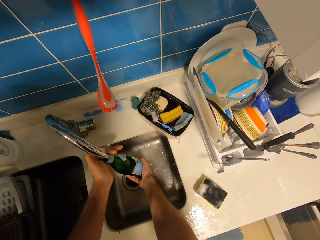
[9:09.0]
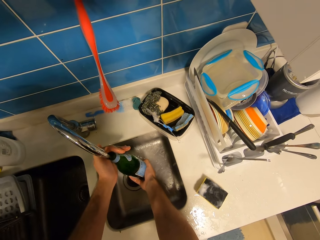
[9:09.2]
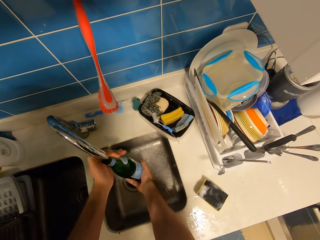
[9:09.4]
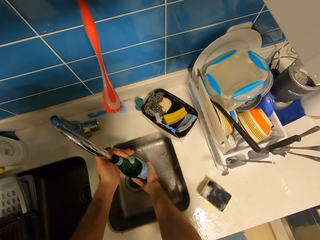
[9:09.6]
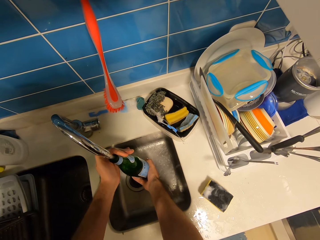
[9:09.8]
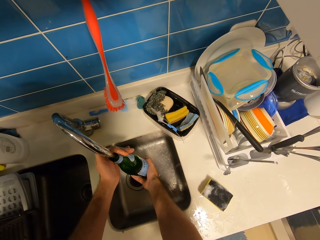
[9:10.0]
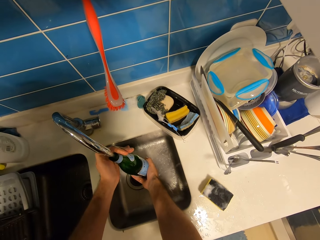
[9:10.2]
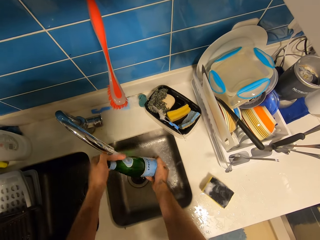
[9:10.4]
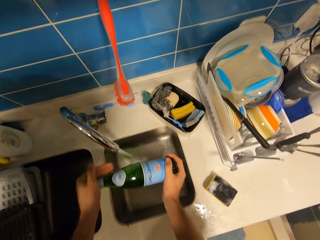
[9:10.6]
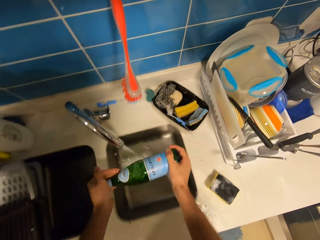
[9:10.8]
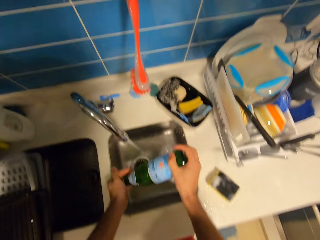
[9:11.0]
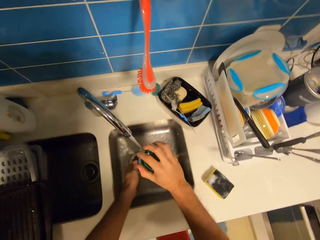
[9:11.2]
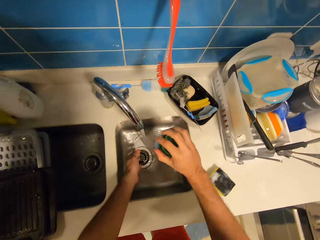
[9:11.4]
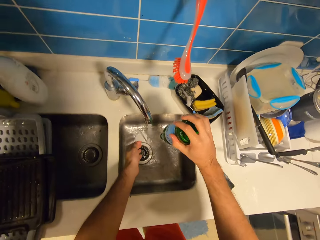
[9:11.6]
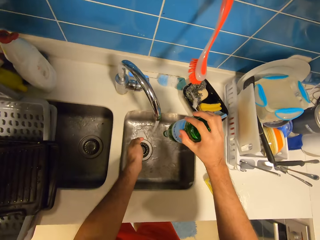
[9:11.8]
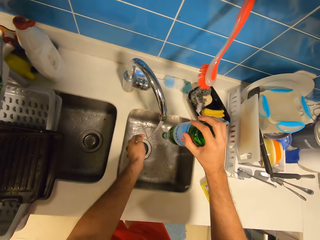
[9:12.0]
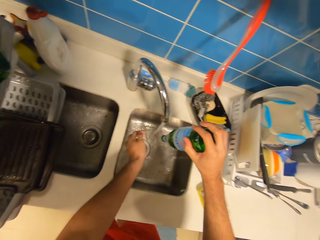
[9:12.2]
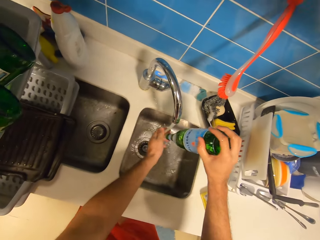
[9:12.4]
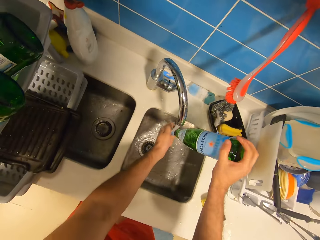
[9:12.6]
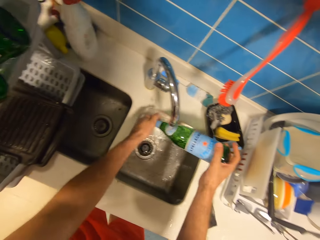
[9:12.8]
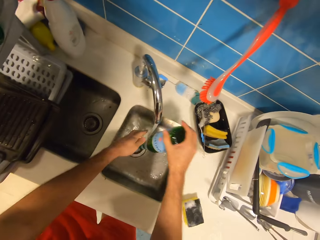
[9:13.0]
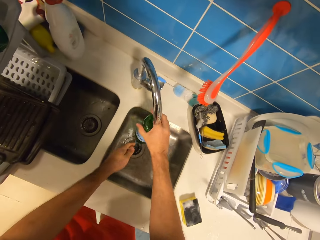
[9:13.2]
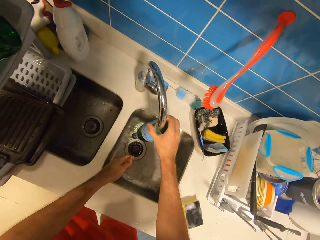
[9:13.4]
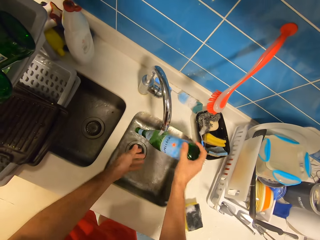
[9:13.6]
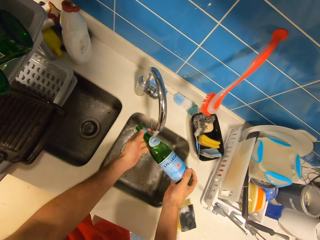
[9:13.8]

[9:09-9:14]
The camera wearer shakes the bottle with both hands. They pour the water in the bottle into the sink. They rinse the bottle under the tap.

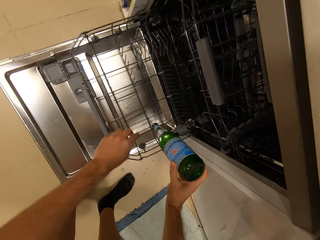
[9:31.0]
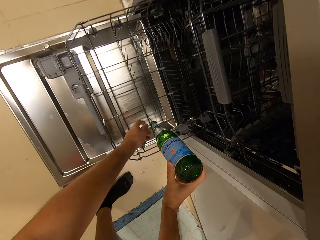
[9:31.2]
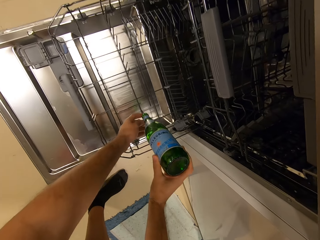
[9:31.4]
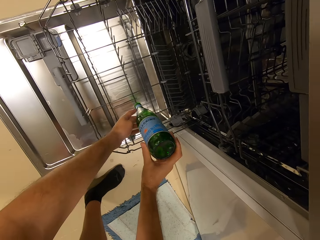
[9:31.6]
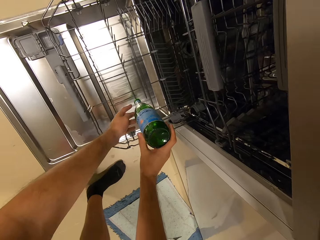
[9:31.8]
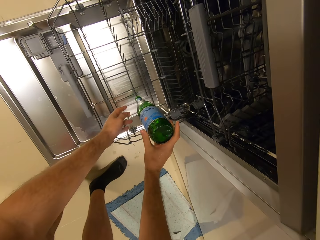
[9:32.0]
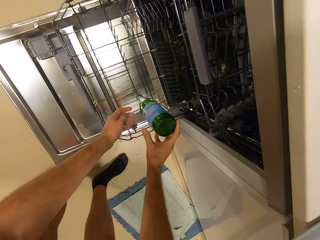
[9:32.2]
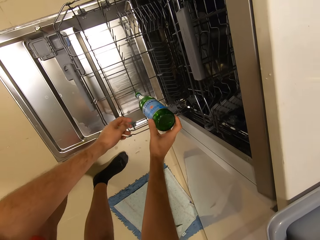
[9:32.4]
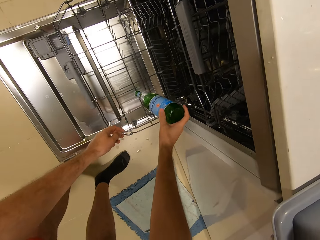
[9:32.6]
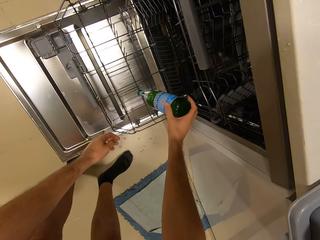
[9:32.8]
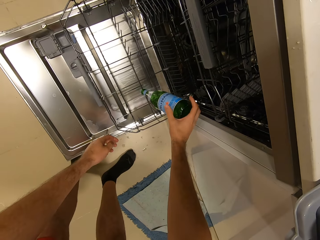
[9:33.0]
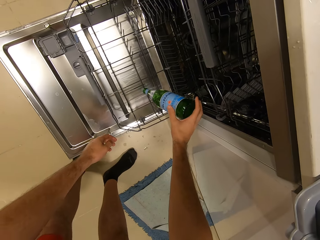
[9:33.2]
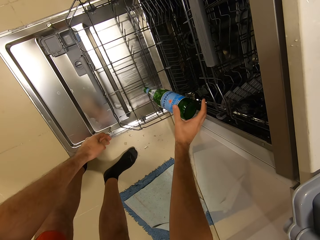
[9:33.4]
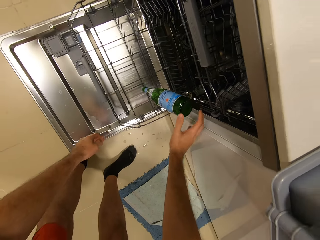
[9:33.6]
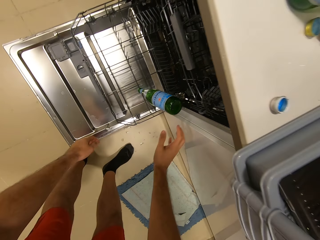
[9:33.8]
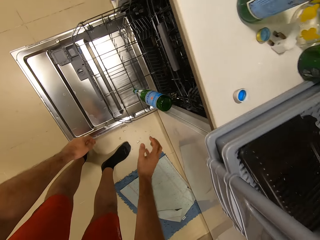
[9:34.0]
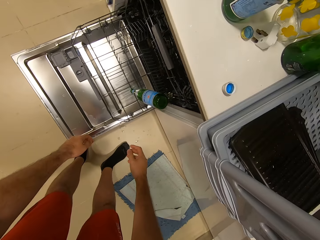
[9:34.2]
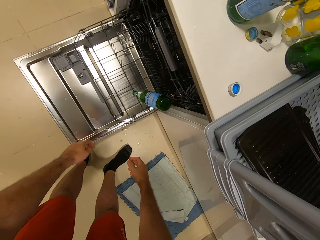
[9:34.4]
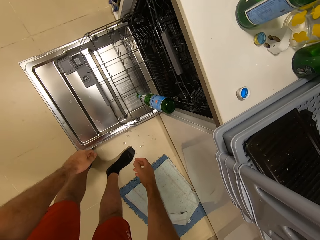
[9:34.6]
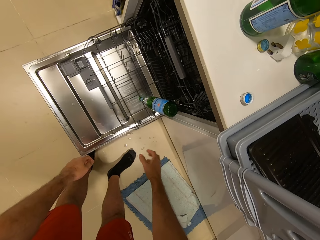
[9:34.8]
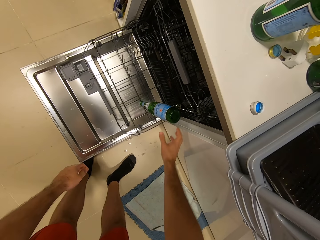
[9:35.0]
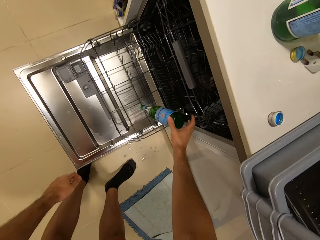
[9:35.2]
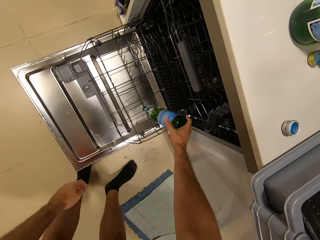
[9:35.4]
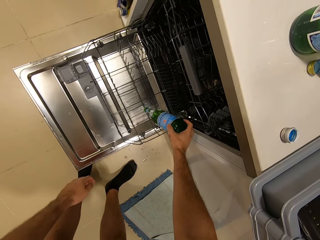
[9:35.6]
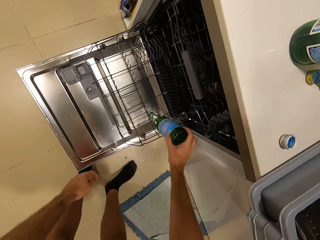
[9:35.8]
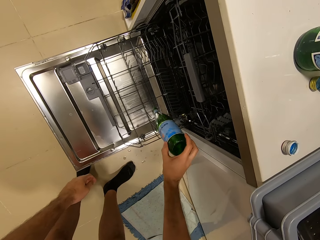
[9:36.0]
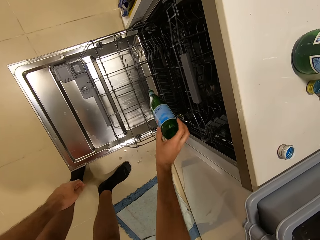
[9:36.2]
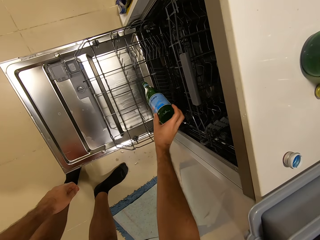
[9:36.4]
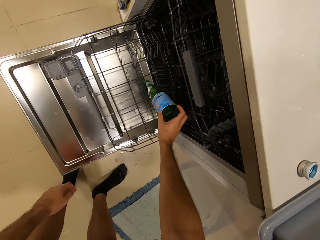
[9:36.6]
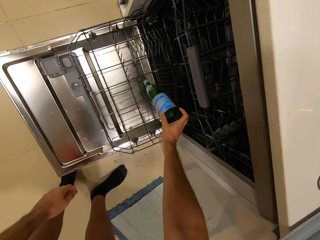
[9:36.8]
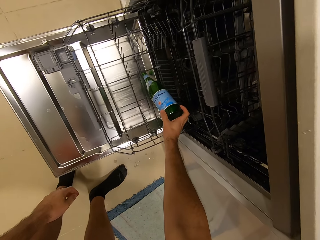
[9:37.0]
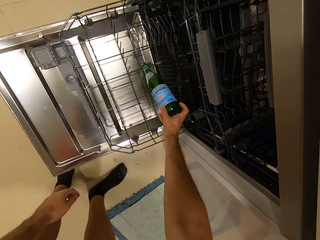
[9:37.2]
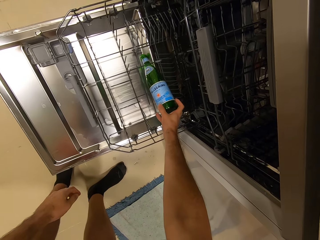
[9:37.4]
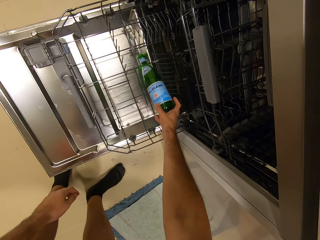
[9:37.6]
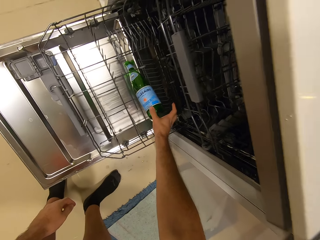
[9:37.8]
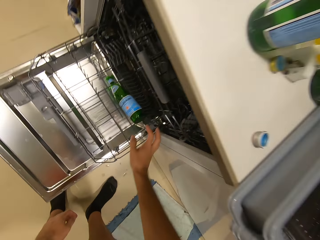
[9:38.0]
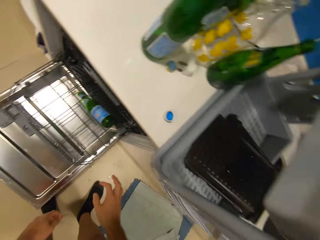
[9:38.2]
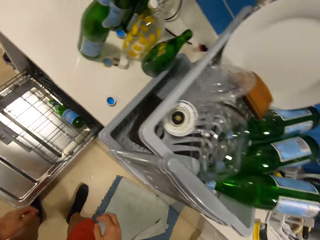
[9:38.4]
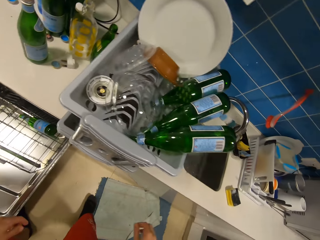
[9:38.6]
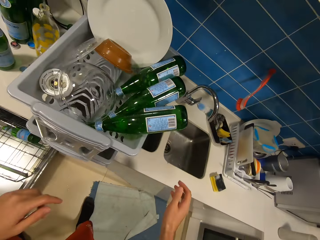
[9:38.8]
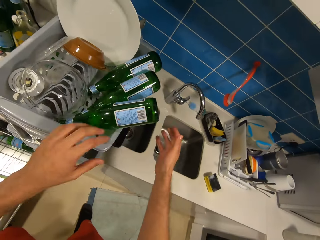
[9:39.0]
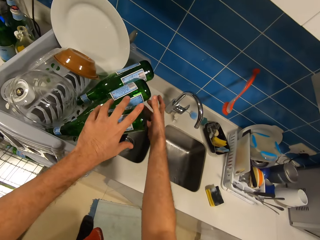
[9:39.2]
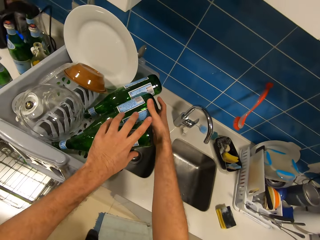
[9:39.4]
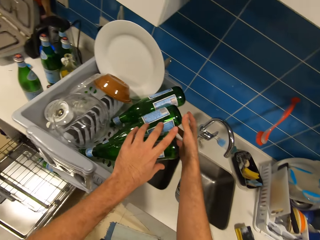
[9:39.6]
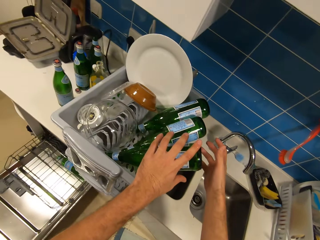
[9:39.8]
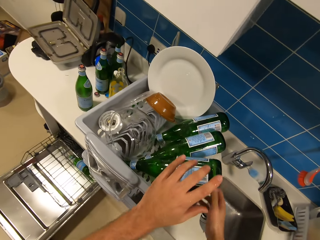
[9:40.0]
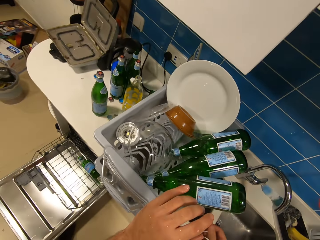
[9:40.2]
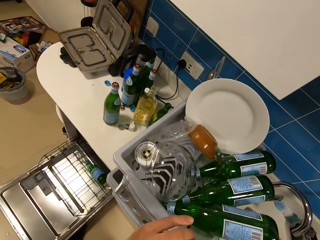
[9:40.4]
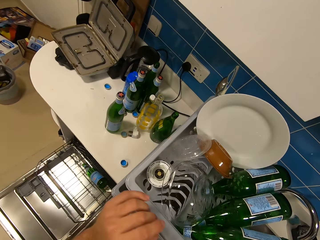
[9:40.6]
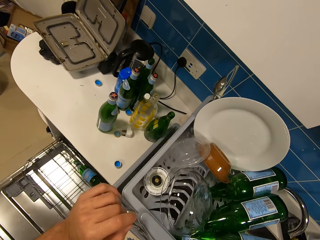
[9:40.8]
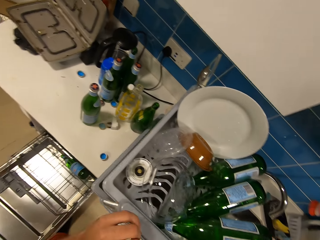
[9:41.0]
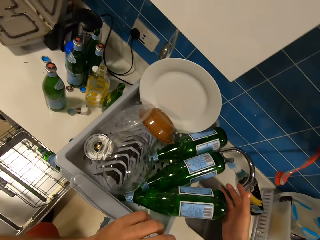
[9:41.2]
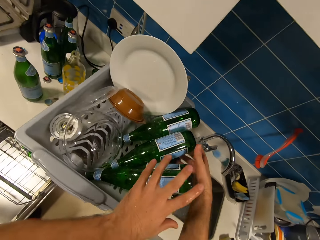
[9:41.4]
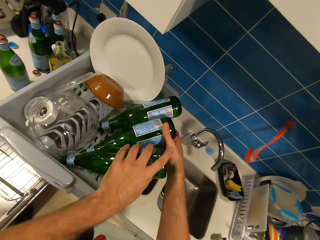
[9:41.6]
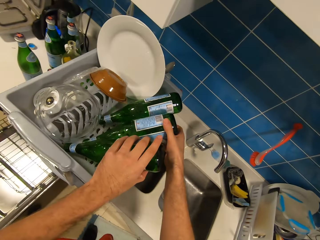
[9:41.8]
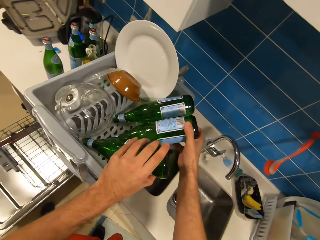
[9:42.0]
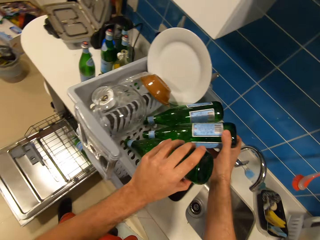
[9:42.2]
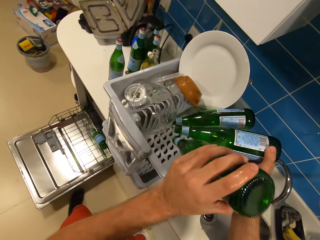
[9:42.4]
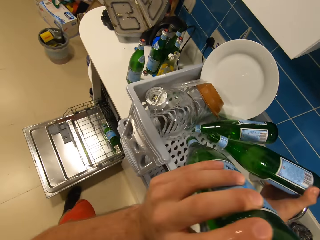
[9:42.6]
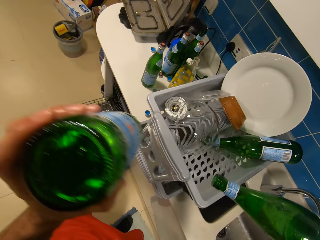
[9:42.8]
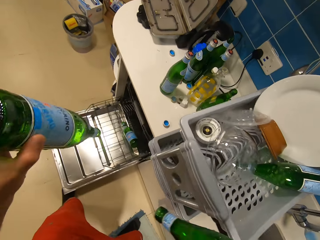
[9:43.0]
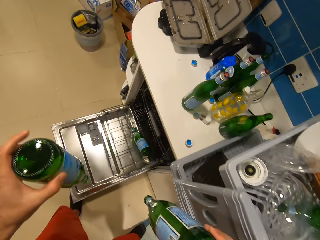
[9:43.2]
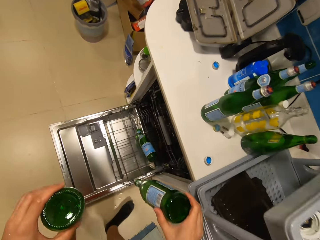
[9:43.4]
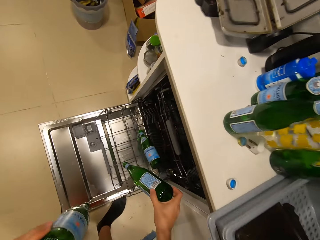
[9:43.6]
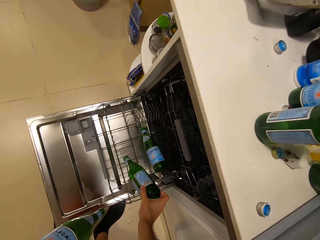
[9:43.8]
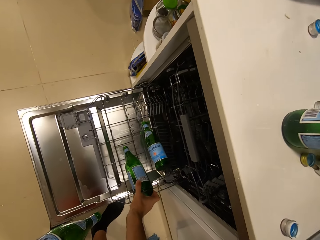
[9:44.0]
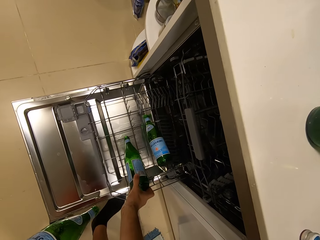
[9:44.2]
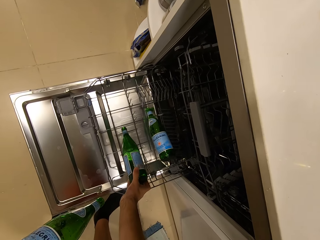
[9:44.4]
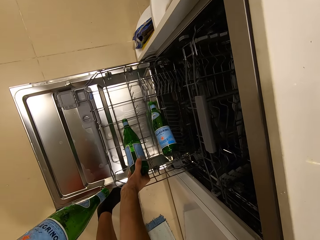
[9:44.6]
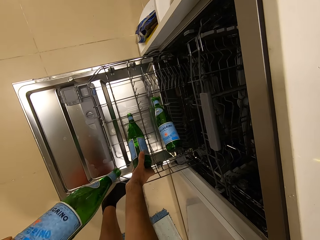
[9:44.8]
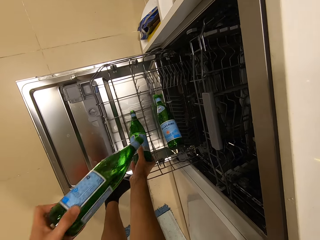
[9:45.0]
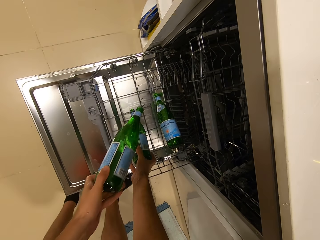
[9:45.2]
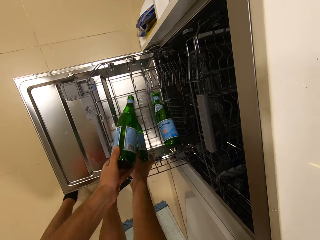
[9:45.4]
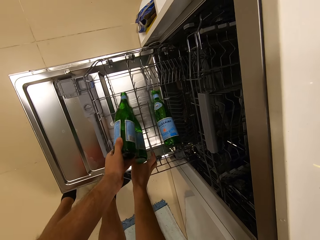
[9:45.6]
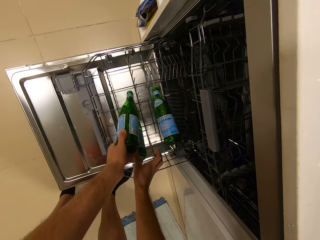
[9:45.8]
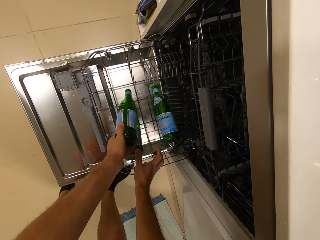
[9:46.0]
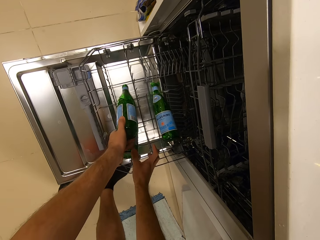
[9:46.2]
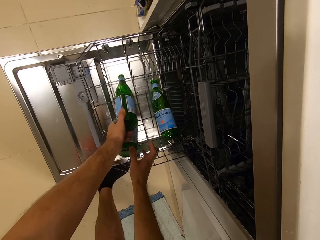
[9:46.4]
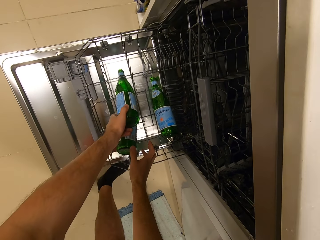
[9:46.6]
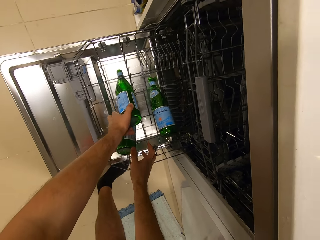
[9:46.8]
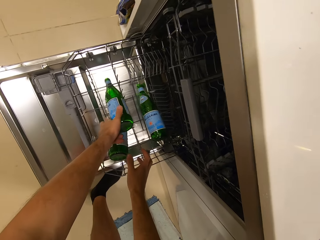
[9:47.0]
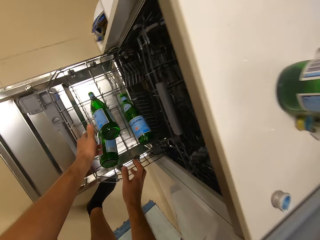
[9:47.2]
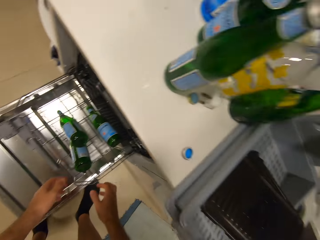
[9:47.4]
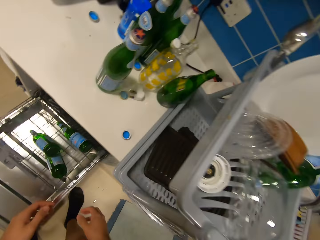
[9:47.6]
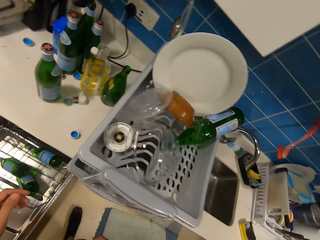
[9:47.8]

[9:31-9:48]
The camera wearer places the bottle in the oven shelf with his right hand. He picks bottles from the plate rack with both hands. He places the bottles in the oven shelf with both hands.
